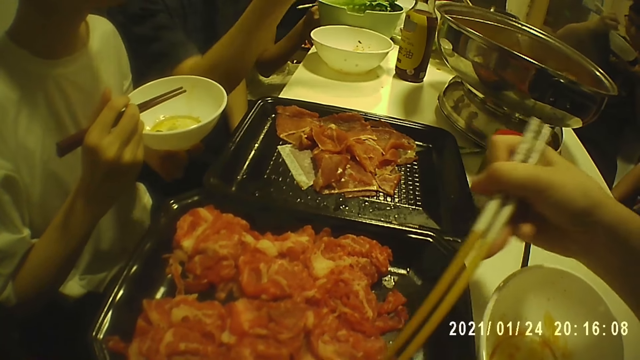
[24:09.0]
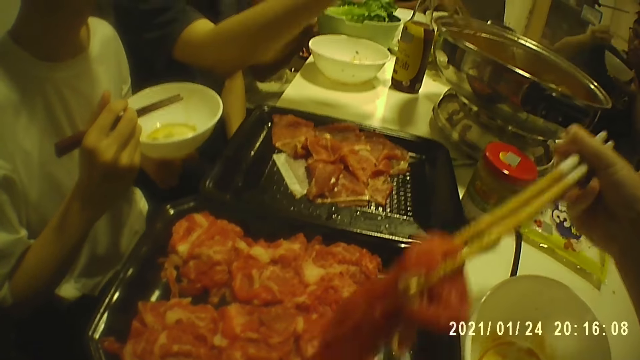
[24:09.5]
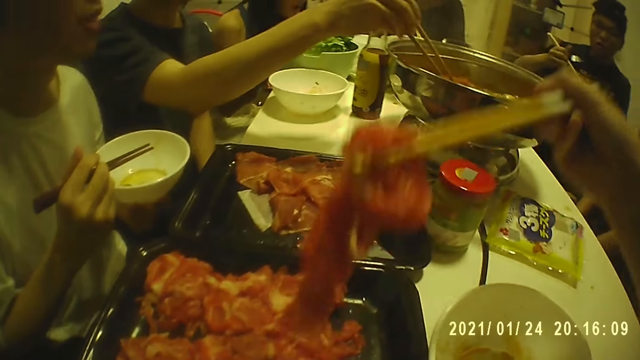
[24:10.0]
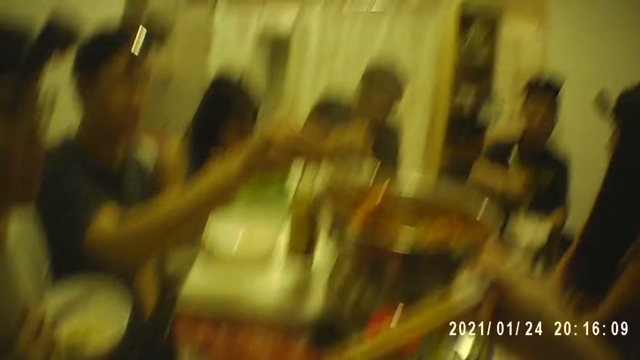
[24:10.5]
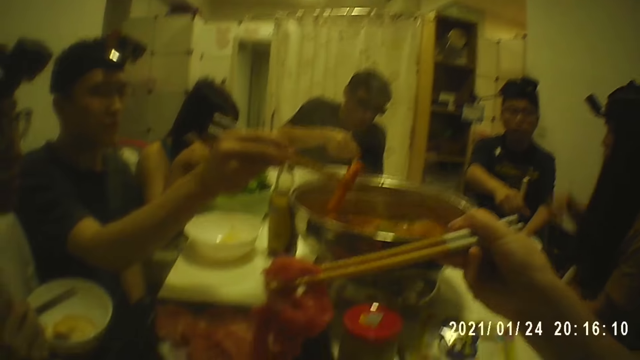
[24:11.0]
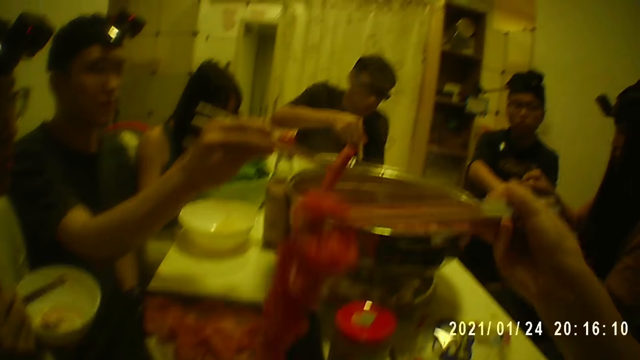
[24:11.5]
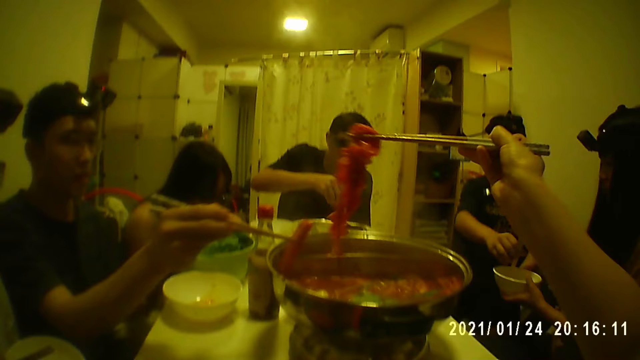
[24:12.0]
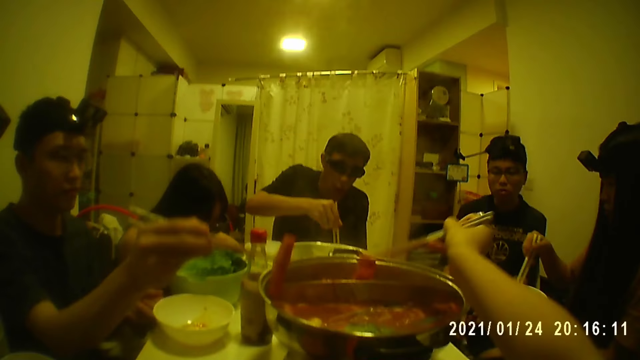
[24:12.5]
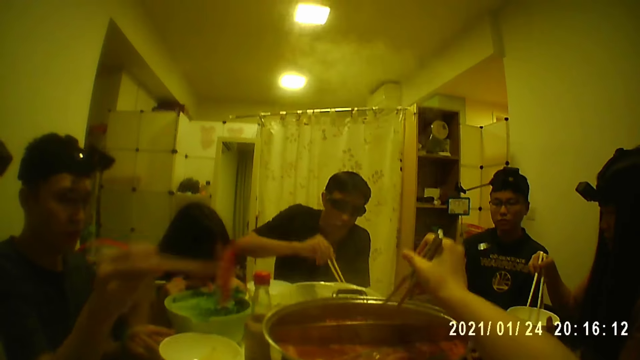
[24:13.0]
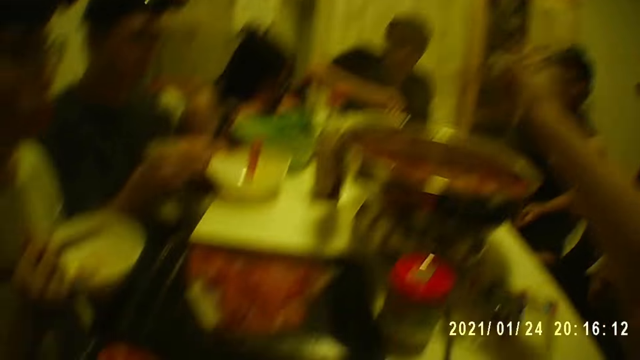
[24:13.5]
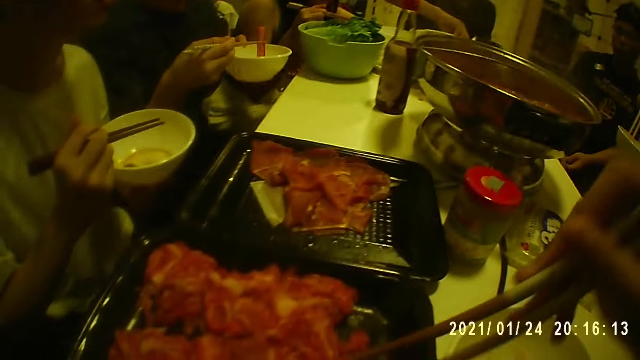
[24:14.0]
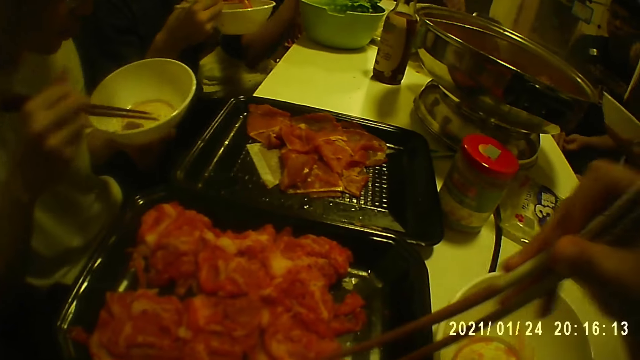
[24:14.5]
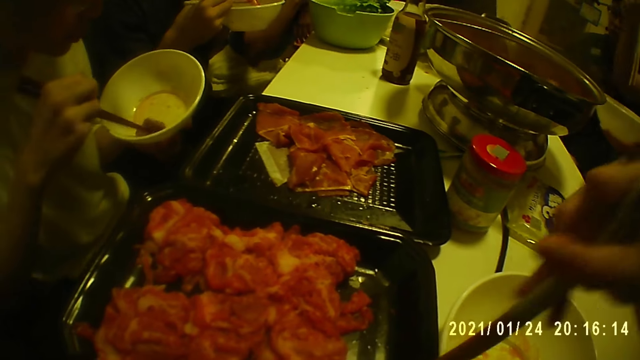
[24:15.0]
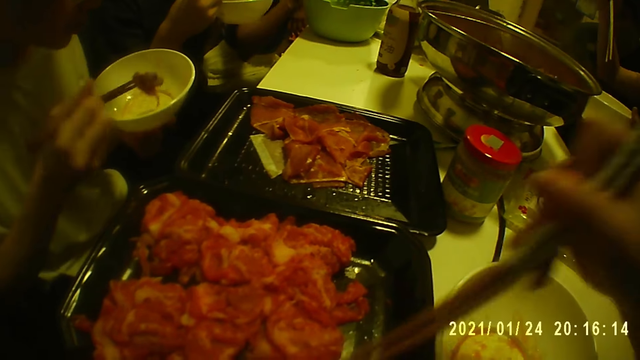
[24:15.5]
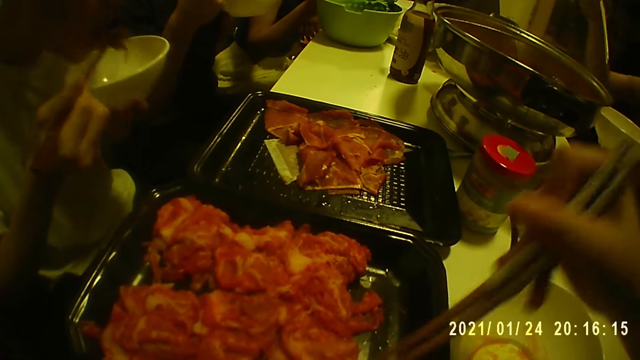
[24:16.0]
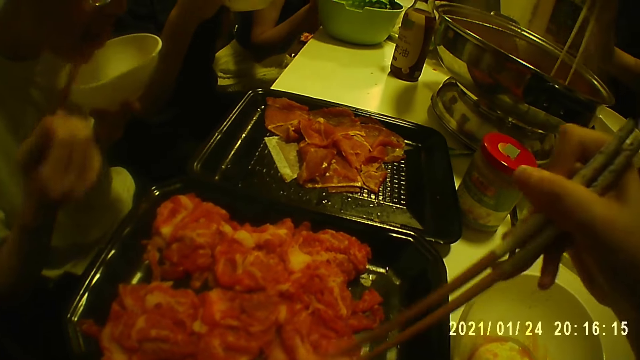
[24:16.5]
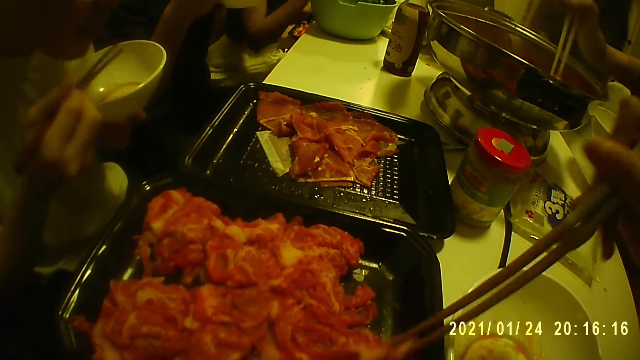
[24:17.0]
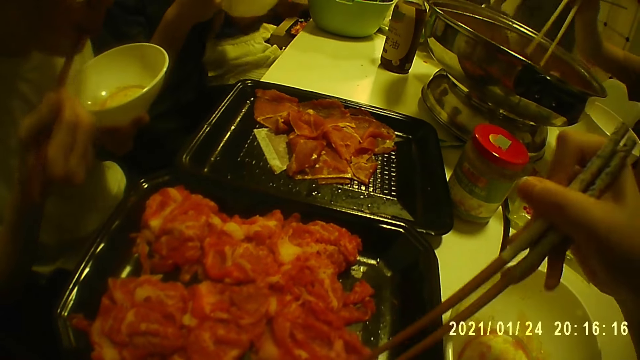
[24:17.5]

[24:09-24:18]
A man places the plate on the table with his left hand. Another man picks a piece of meat from the pot of soup with the chopsticks in his right hand. A woman collects the plate from a third man's left hand with her left hand and collects the chopsticks from the third man's right hand with her right hand. The camera wearer puts the strip of meat in the pot of soup with the chopsticks in his right hand. The first man drops the chopsticks in the plate with his right hand. The second man puts the piece of meat in the plate with the chopsticks in his right hand and carries the plate from the table with his left hand. The camera wearer picks a strip of meat from the tray with the chopsticks in his right hand. The second man eats from the plate with the chopsticks in his right hand. A fourth man eats from the plate with the chopsticks in his right hand.

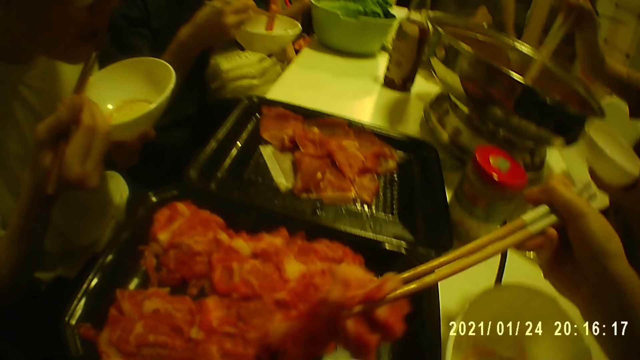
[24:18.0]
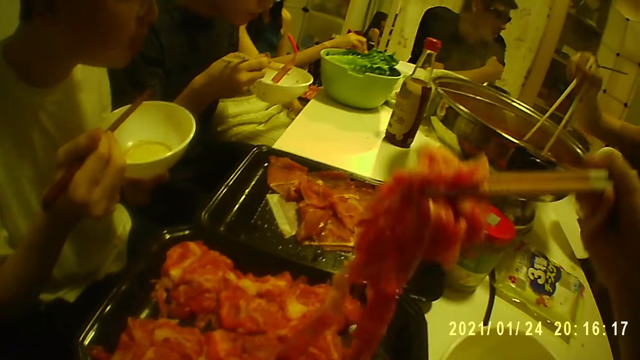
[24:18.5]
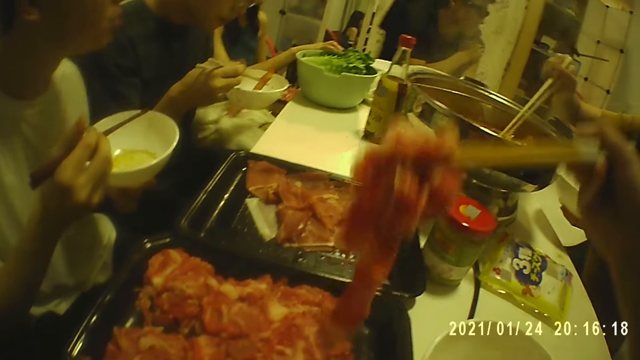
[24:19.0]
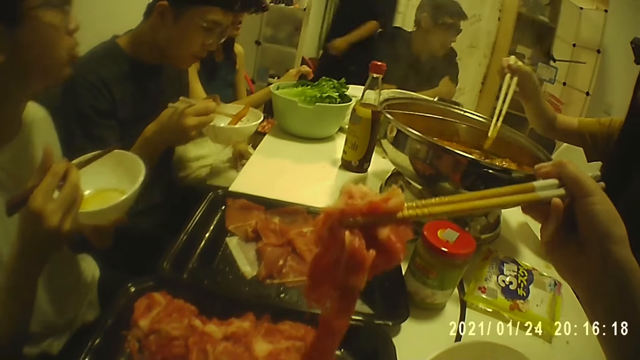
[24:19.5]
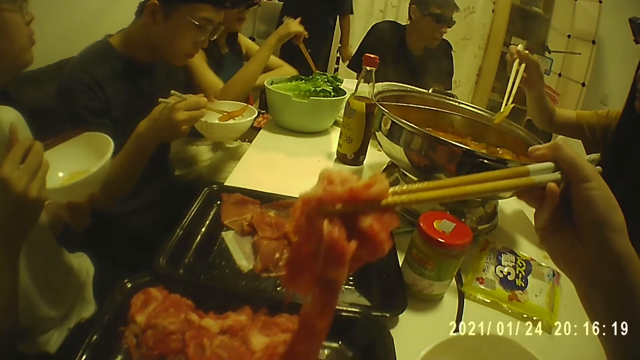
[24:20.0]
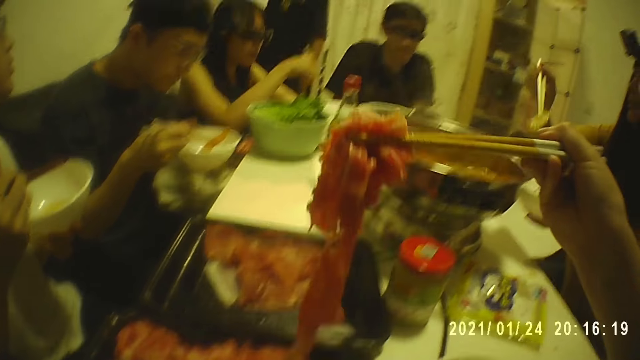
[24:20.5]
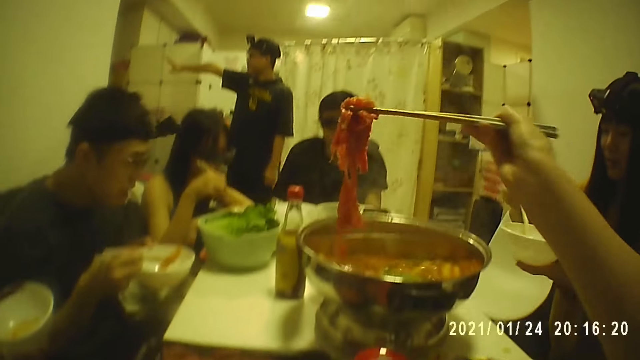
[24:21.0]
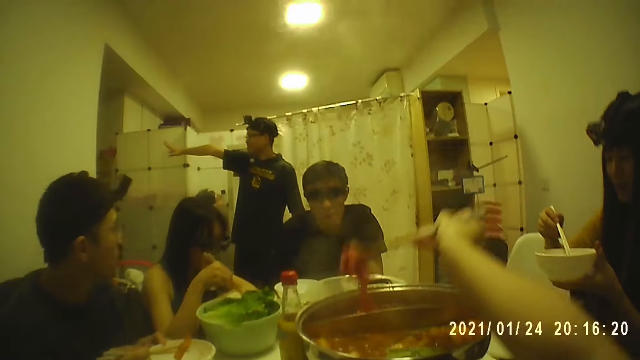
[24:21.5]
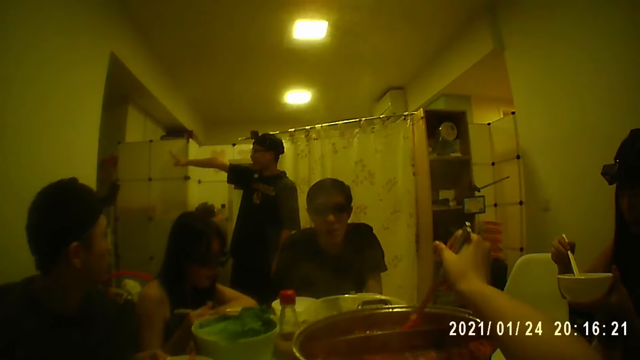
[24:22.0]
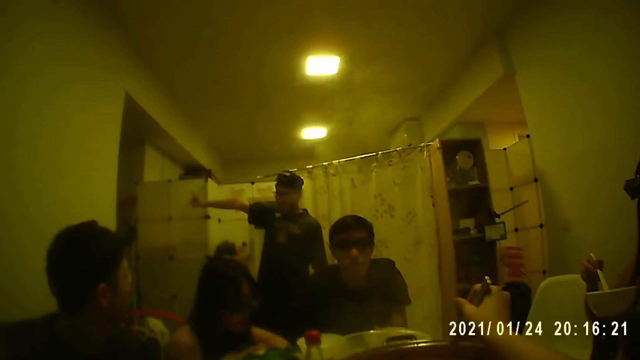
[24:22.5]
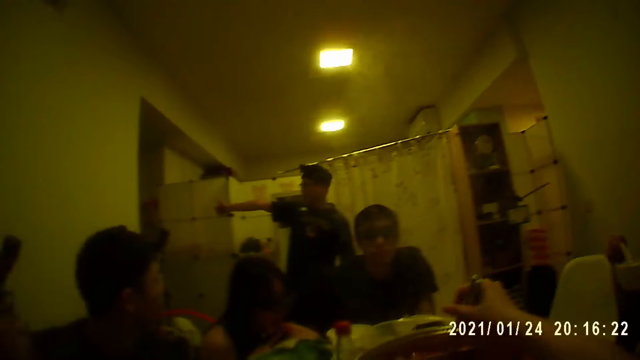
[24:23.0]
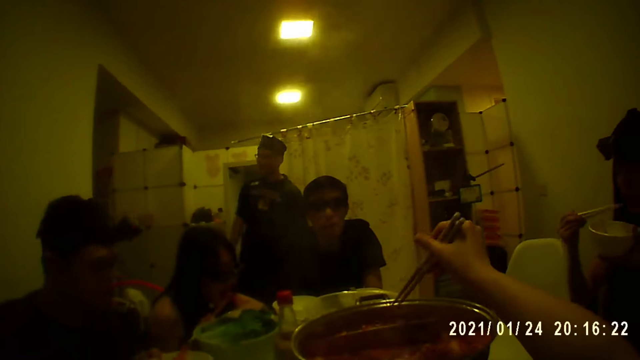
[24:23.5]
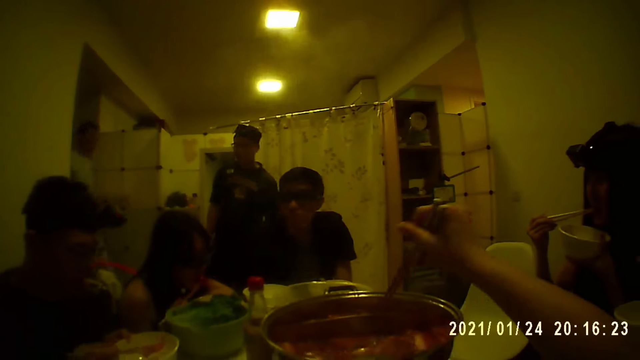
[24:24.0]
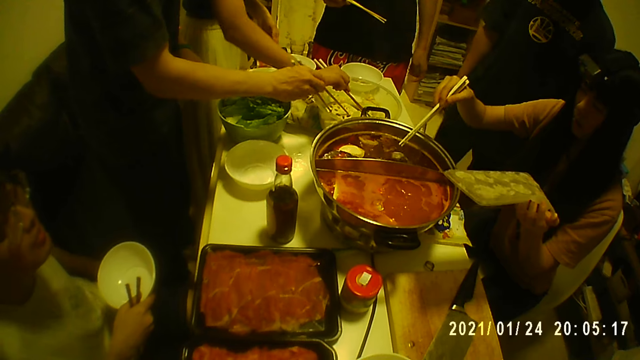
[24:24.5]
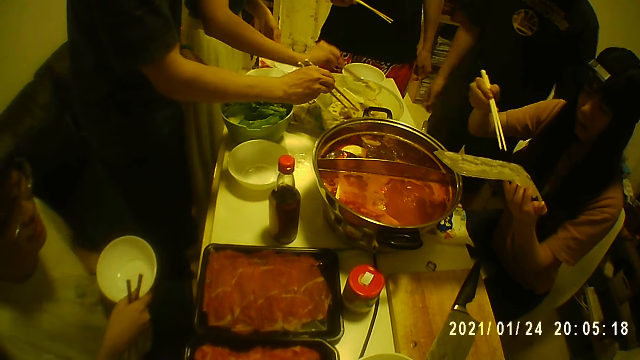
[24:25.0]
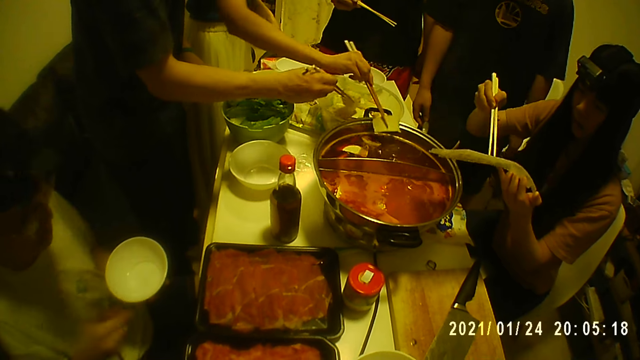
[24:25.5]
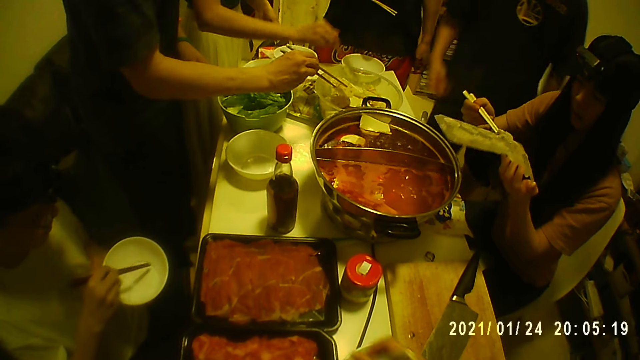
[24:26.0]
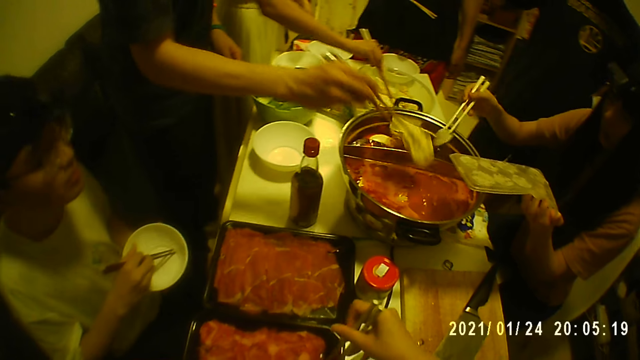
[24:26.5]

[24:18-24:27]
A man pushes his t-shirt with his right hand. A woman picks a piece of lotus root from the pot of soup with the chopsticks in her right hand. The woman puts the piece of lotus root in the plate with the chopsticks in her right hand. Another man interacts with a third man. The camera wearer puts the strip of meat in the pot of soup with the chopsticks in his right hand. The woman eats from the plate with the chopsticks in her right hand. A fourth man picks some lotus root from the bowl with the chopsticks in his right hand. The woman puts a piece of fish into the pot of soup with the chopsticks in her right hand and holds a pack of fish in her left hand. Another woman picks a piece of tofu from the bowl with the chopsticks in her right hand. A fifth man holds the plate in his right hand. The first man holds the chopsticks in his right hand. The fifth man passes the plate to his left hand from his right hand. The first woman picks a piece of fish from the pack of fish with the chopsticks in her right hand. The second woman puts the piece of tofu in the pot of soup with the chopsticks in her right hand. The fifth man hits the chopsticks on the plate with his right hand. The second man interacts with the group of people. The second woman picks a piece of tofu from the bowl with the chopsticks in her right hand.
